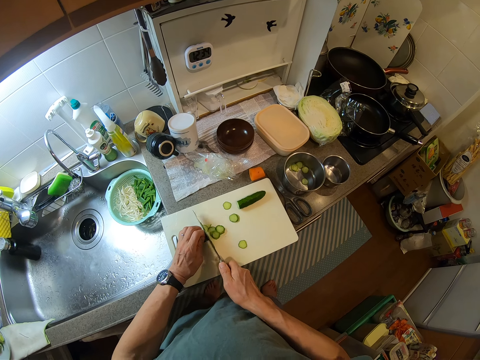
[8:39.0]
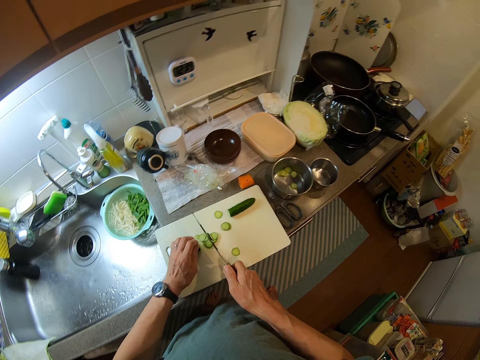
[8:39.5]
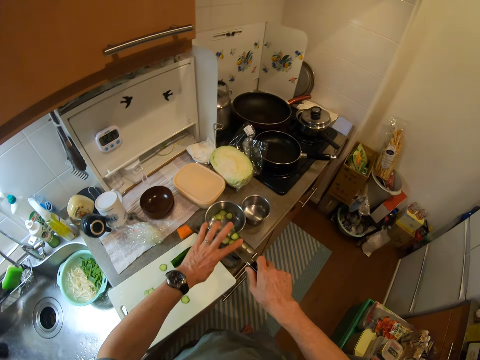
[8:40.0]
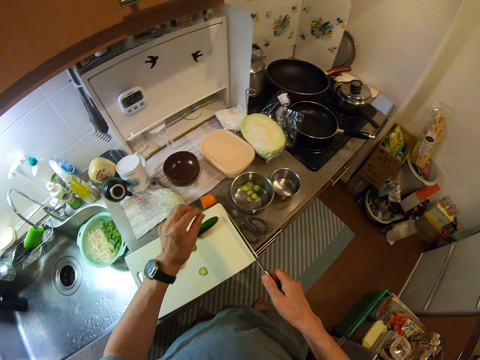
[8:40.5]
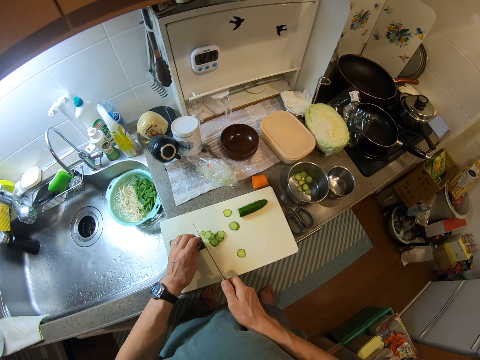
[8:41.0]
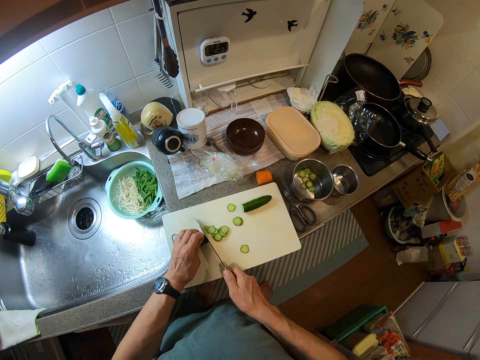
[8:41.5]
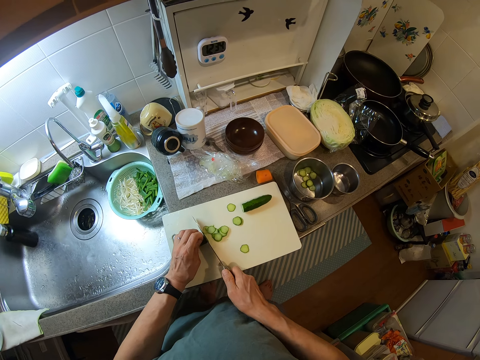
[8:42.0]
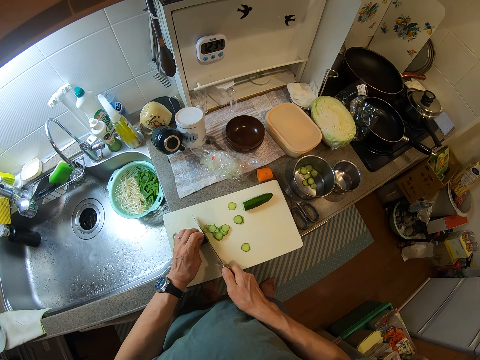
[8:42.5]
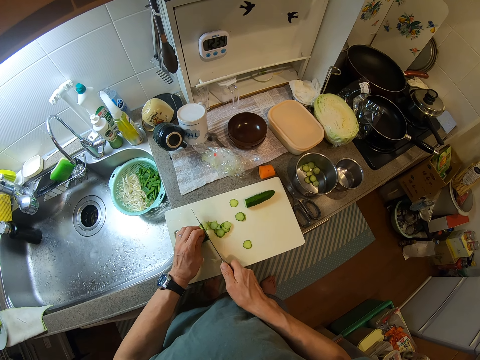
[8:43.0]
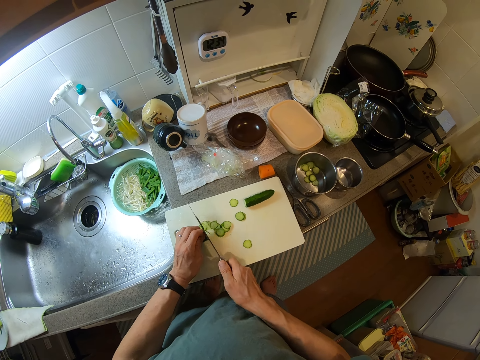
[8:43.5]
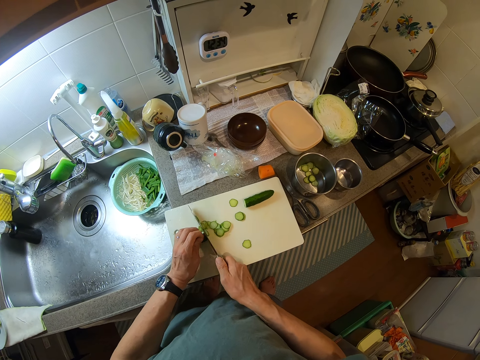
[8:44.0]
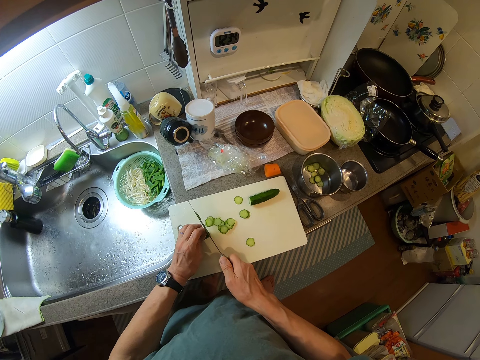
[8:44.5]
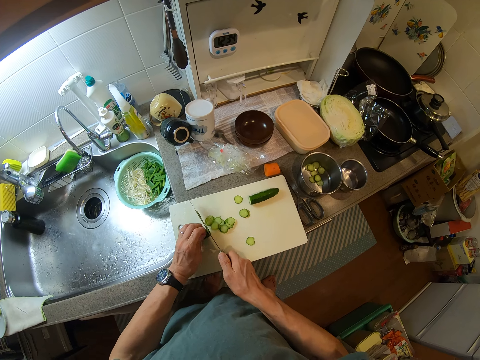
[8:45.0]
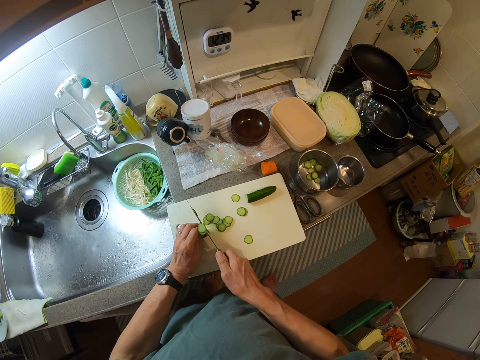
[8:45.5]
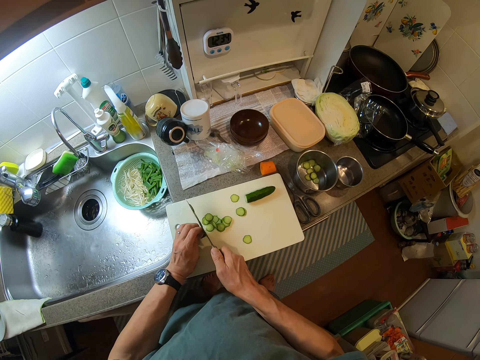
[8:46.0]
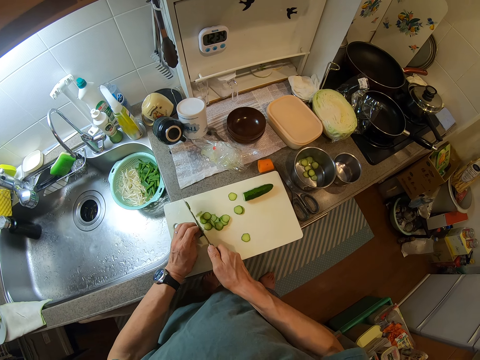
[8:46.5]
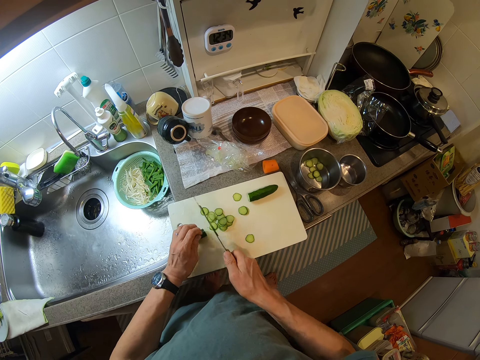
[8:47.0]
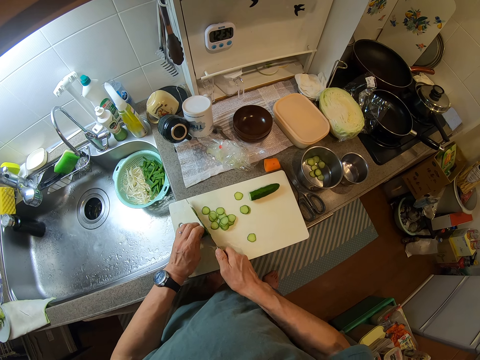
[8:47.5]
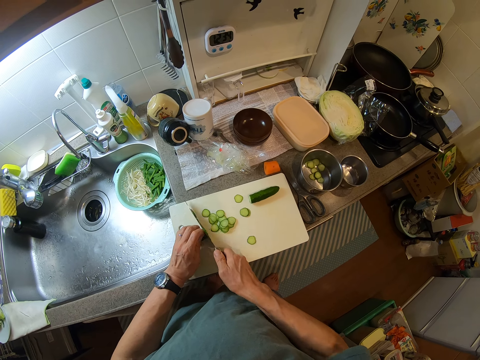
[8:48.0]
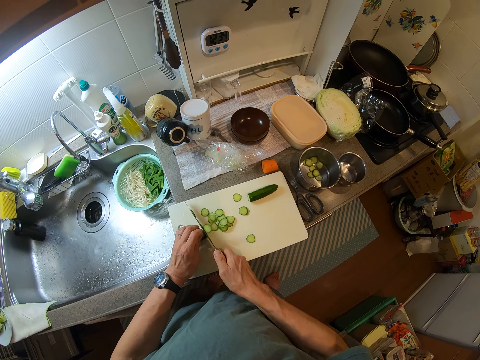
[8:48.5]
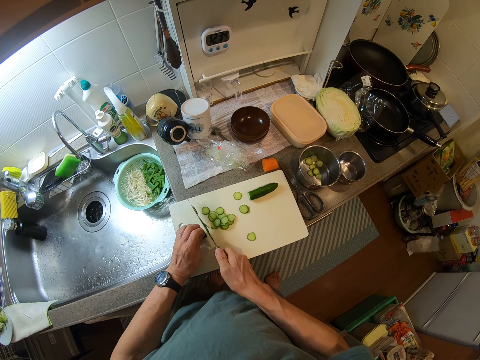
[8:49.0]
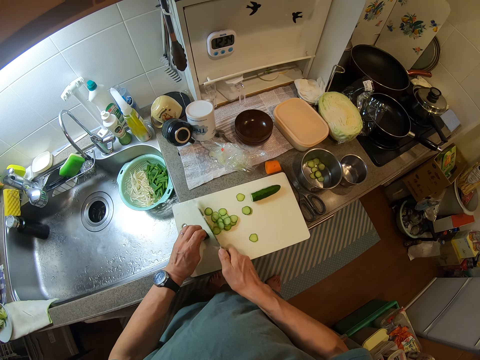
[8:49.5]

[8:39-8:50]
The camera wearer wipes the cut cucumber from the knife into the pot beside the chopping board with her left hand. She cuts the cucumber into smaller pieces on the chopping board with the knife. She cuts something.

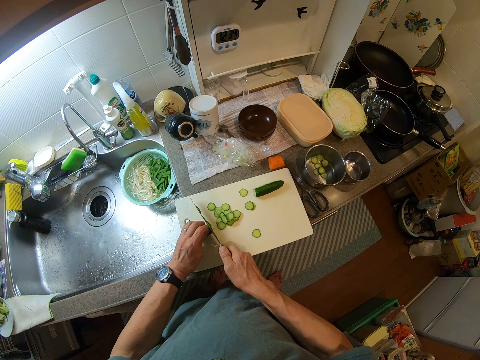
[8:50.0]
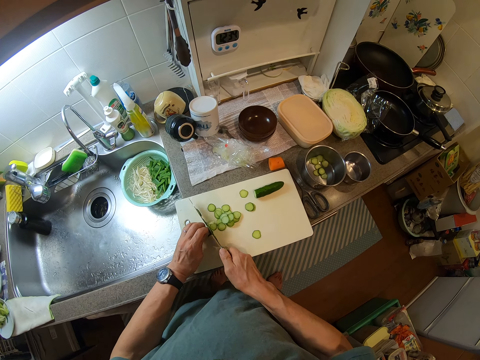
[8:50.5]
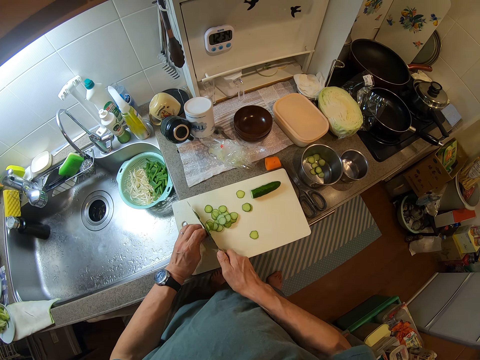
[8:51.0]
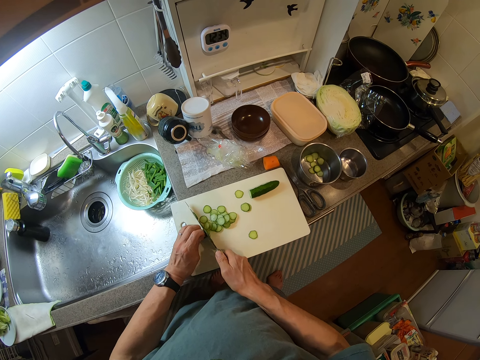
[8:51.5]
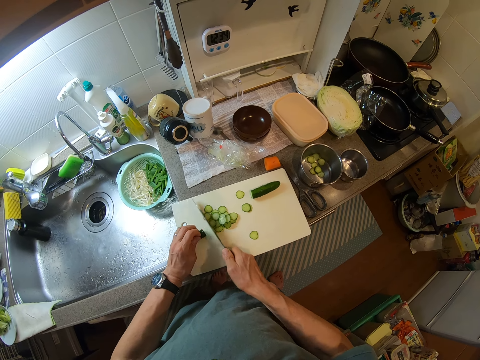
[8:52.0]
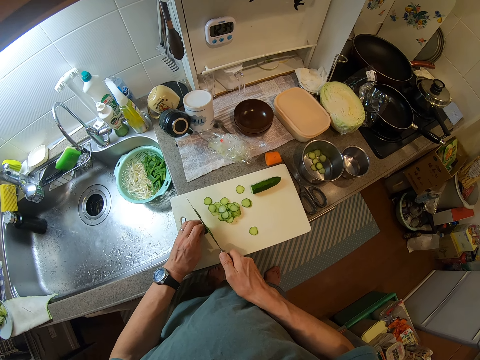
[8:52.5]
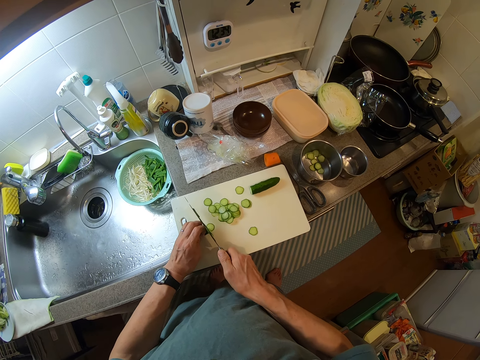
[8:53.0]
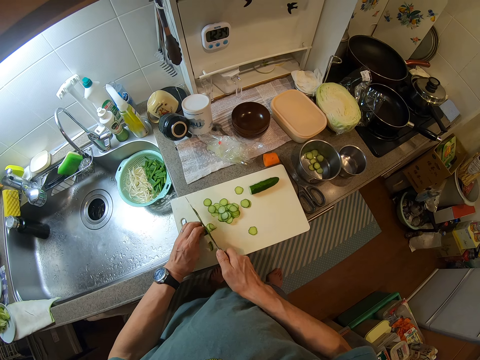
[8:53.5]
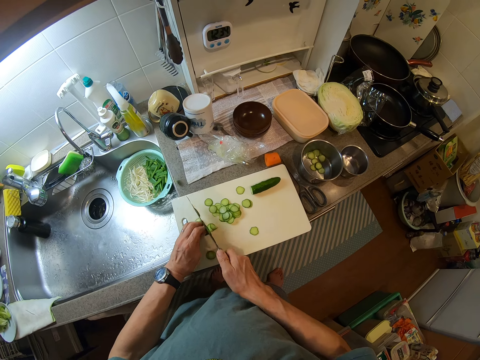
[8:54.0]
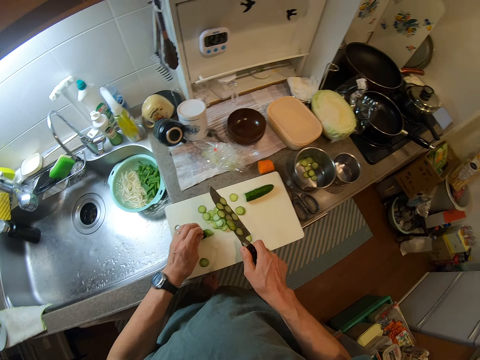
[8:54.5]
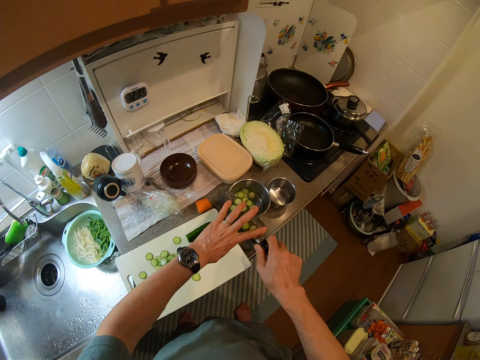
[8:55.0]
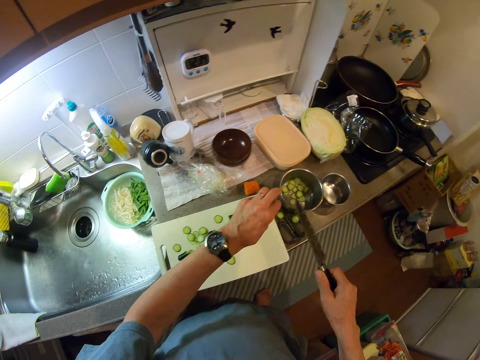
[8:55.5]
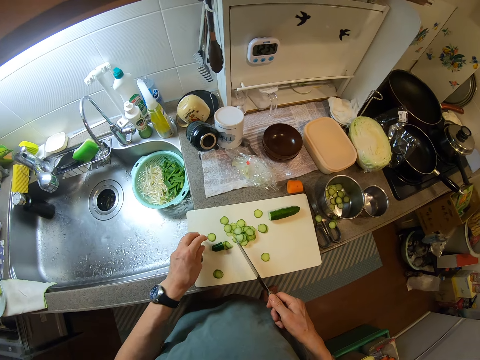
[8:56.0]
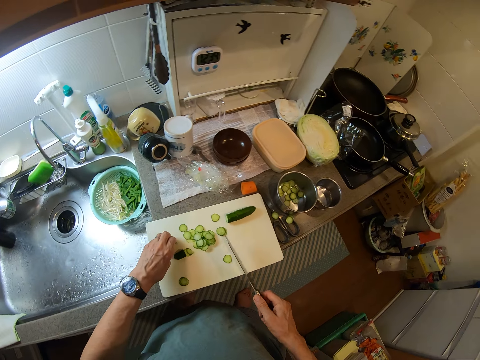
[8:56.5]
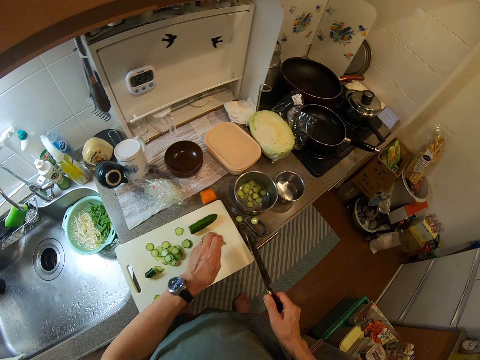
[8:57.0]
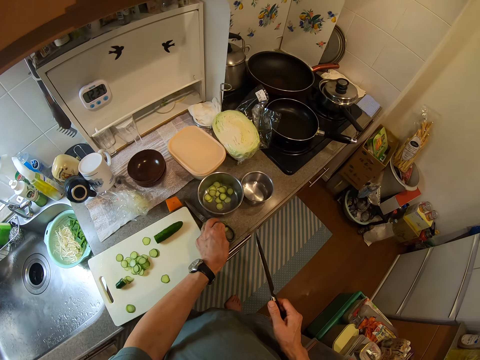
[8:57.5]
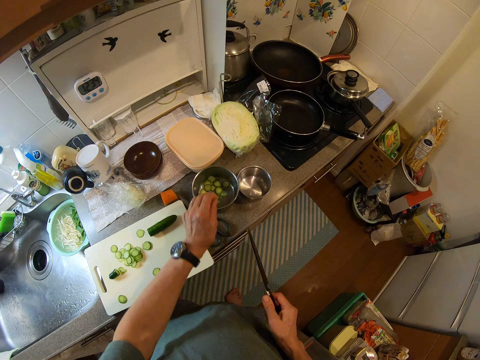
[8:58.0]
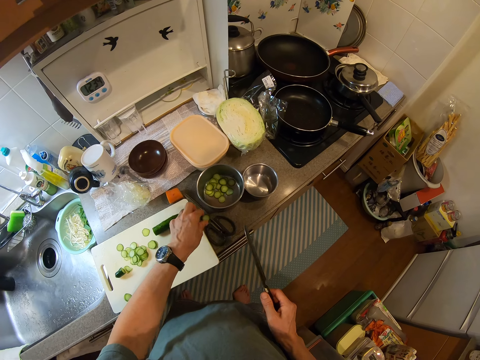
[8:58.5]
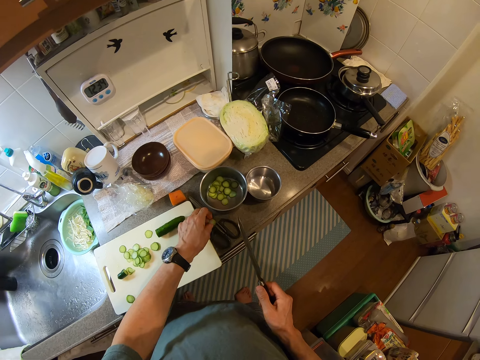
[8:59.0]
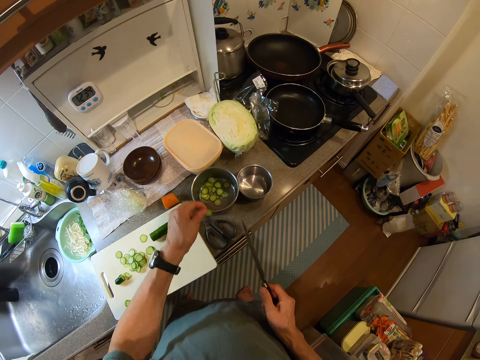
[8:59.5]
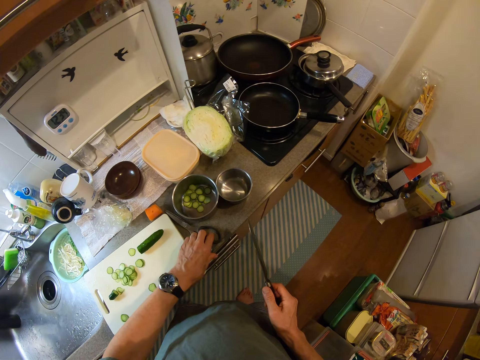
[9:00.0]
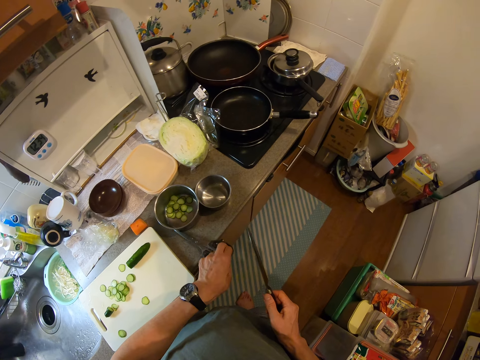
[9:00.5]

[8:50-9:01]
The camera wearer cuts something. She does so repeatedly. She wipes the cut cucumber from the knife into the pot beside the chopping board with her left hand. She picks the cut cucumber from the chopping board and kitchen slab into the pot. She puts something aside. She moves a pair of scissors from one side of the kitchen slab to another side of the kitchen slab with her left hand.

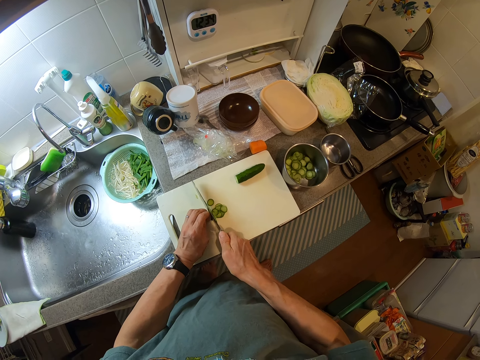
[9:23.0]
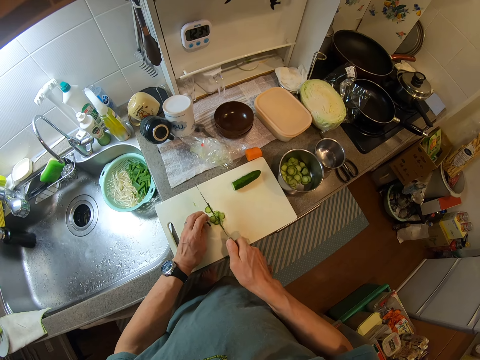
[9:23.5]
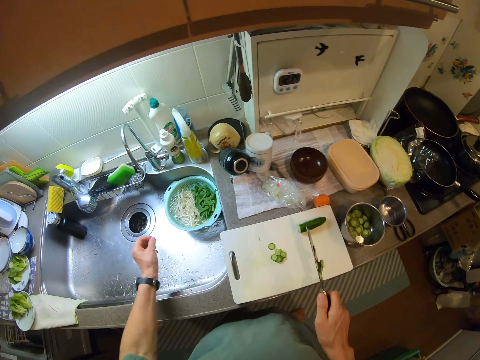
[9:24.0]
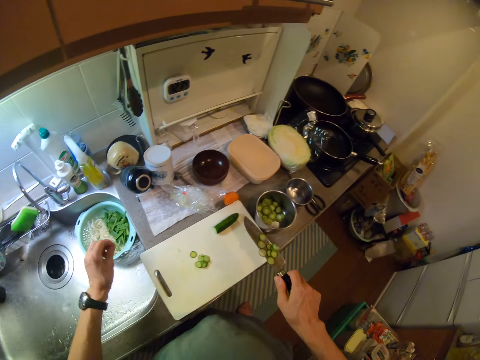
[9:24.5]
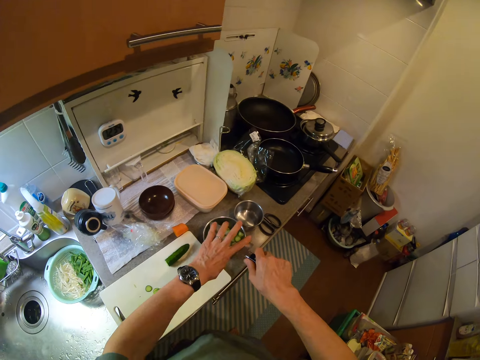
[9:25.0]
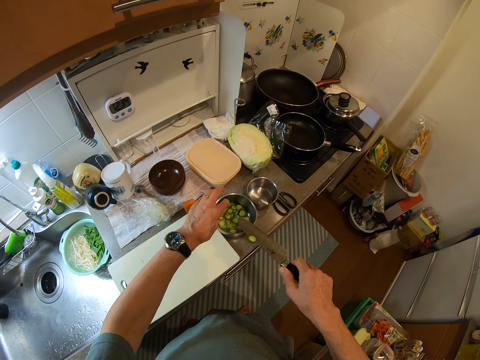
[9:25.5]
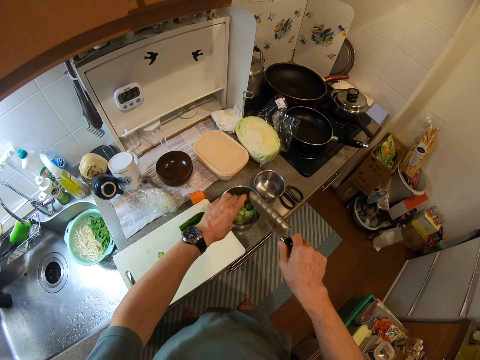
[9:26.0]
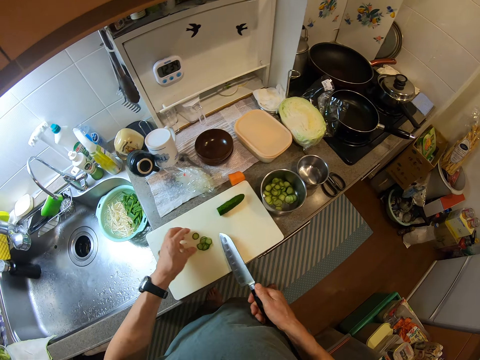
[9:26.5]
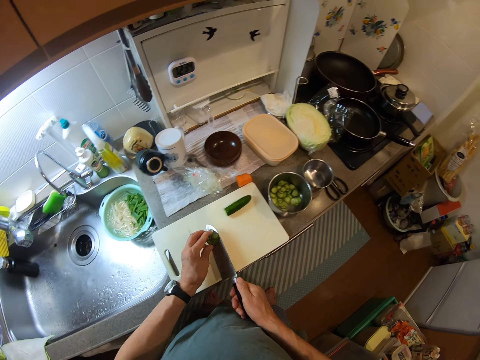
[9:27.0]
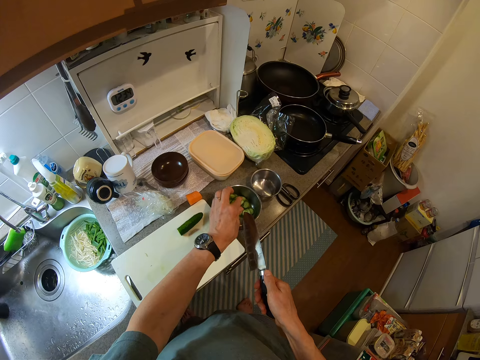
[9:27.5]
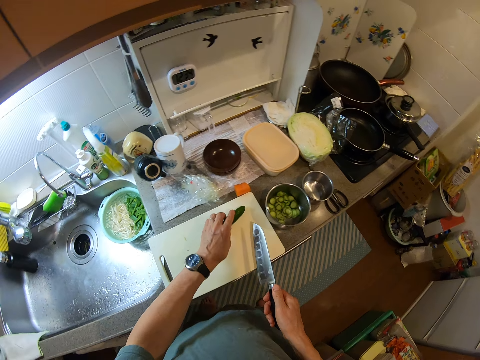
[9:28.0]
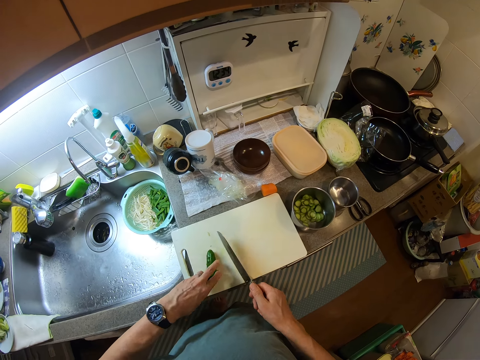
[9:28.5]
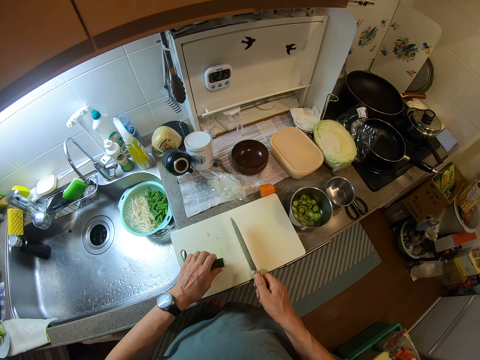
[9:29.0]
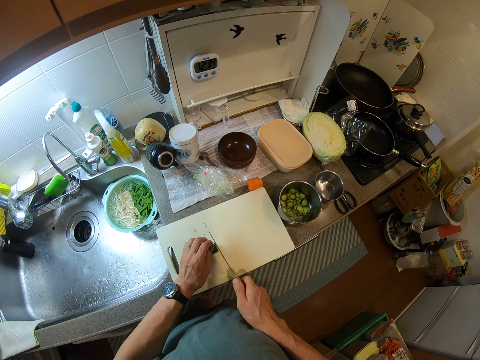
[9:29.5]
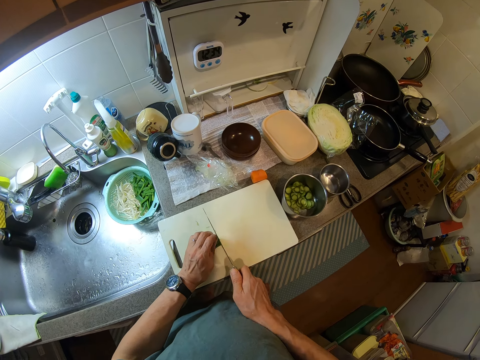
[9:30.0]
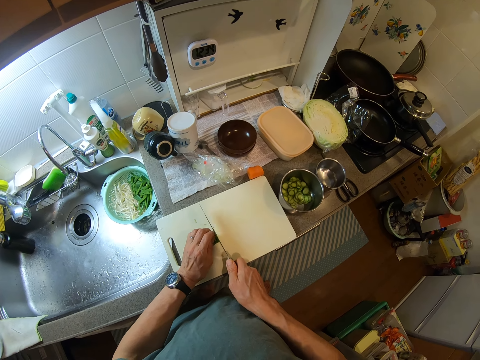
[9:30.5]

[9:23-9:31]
The camera wearer throws the bottom part of the cucumber into the basin of the kitchen sink with her left hand. She wipes the cut cucumber from the knife into the pot of cucumber with her left fingers. She picks the cucumber. She packs the cut cucumber from the chopping board on the kitchen slab into the pot of cut cucumber with the knife. She moves a half cut cucumber on the chopping board with her left hand and turns the half cut cucumber on the chopping board. She cuts the cucumber with the knife on the chopping board.
